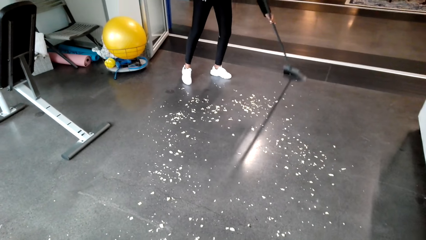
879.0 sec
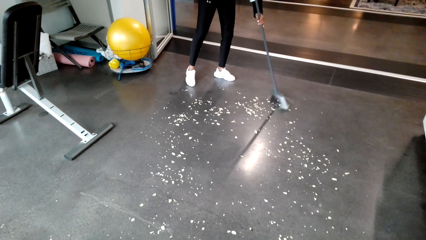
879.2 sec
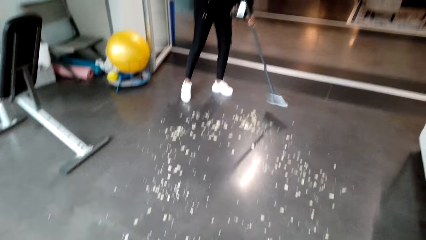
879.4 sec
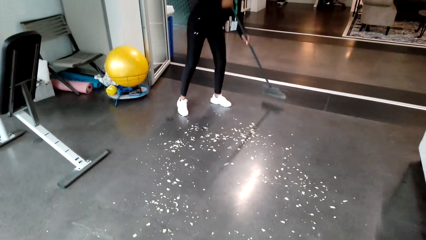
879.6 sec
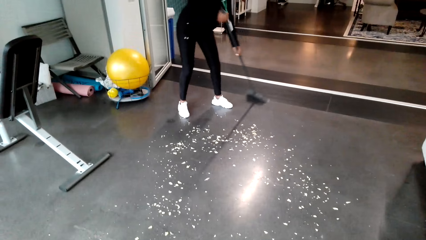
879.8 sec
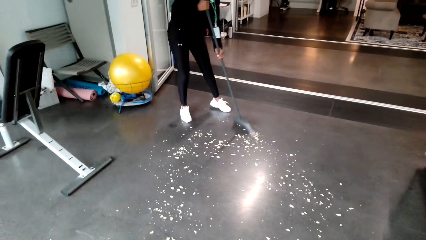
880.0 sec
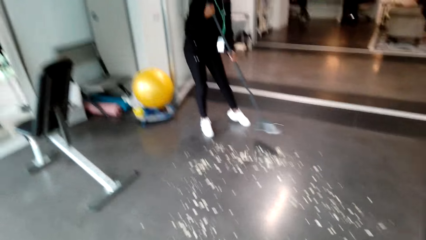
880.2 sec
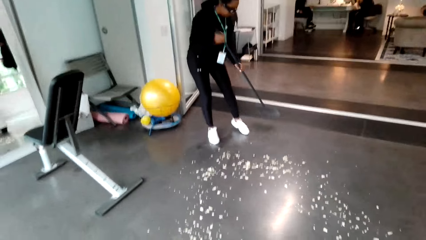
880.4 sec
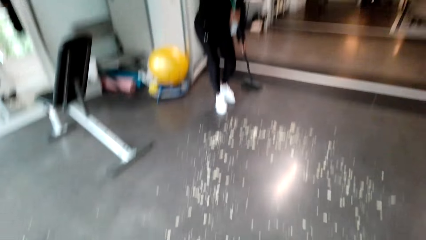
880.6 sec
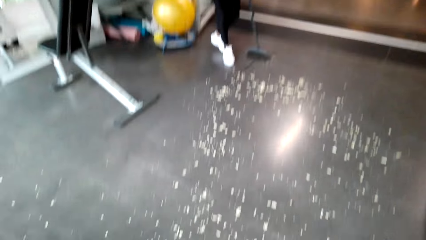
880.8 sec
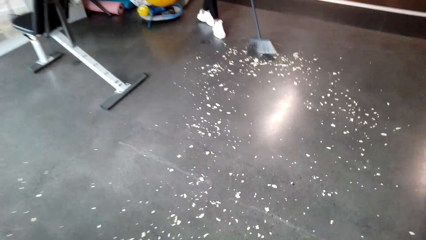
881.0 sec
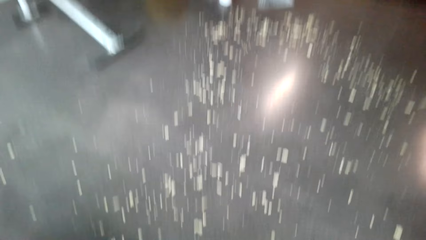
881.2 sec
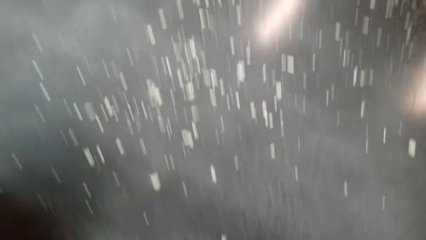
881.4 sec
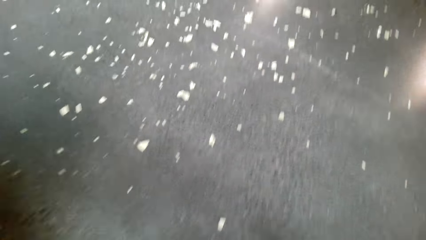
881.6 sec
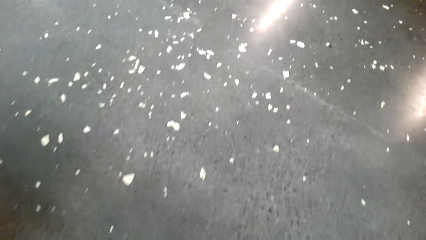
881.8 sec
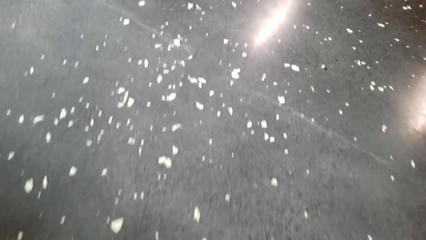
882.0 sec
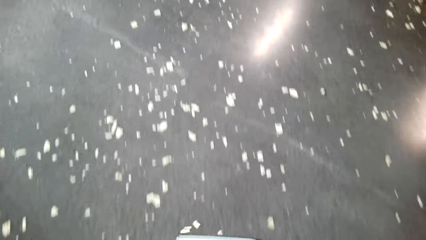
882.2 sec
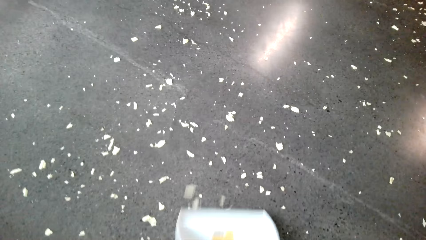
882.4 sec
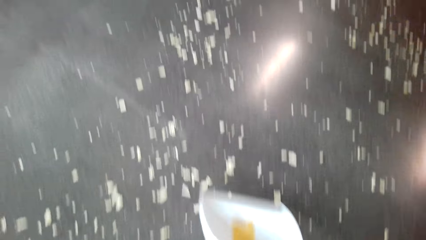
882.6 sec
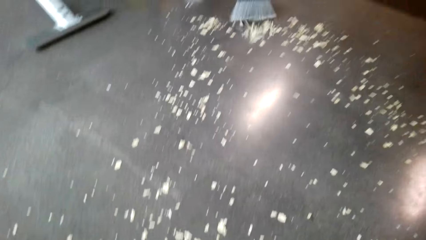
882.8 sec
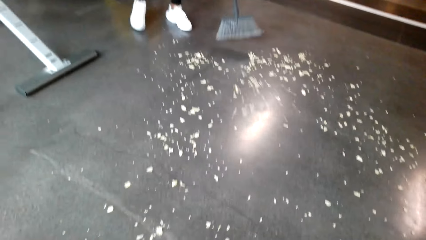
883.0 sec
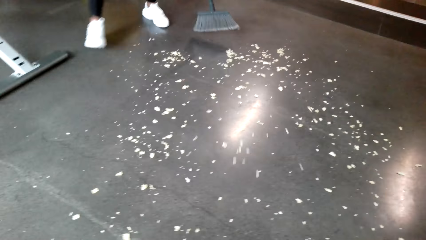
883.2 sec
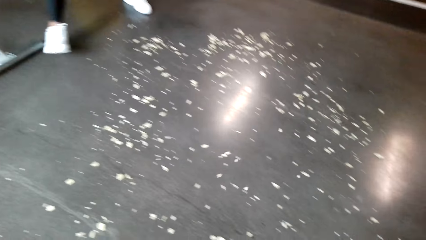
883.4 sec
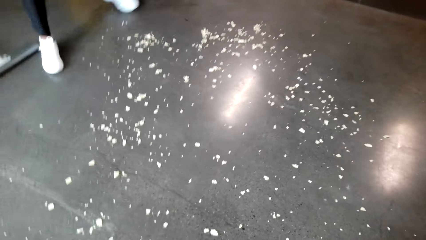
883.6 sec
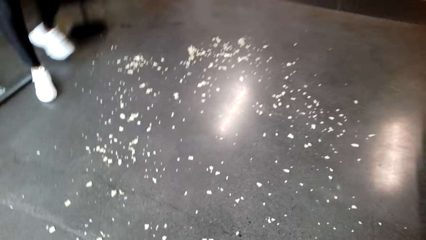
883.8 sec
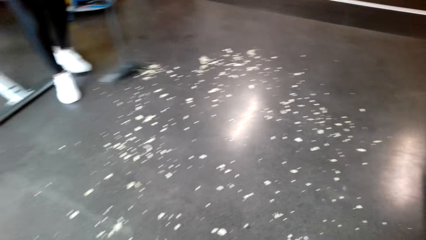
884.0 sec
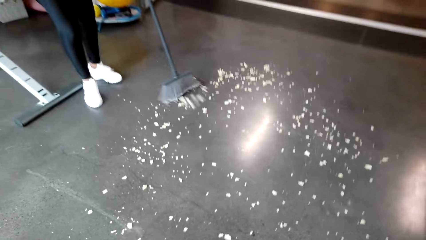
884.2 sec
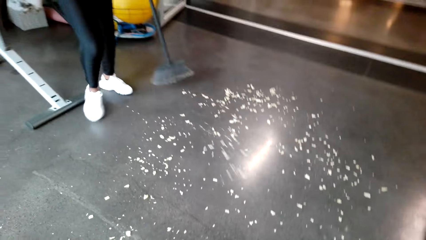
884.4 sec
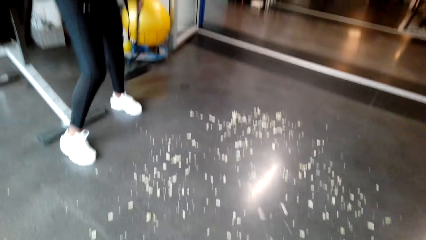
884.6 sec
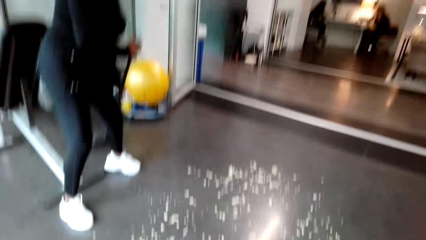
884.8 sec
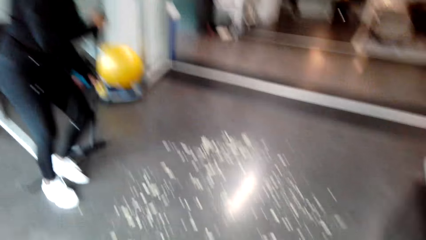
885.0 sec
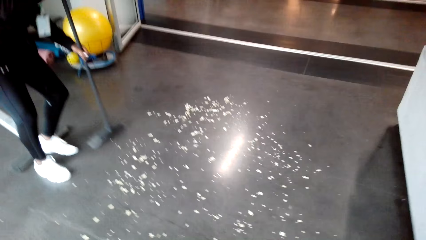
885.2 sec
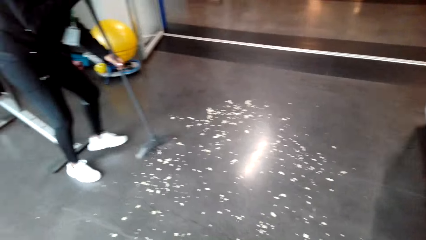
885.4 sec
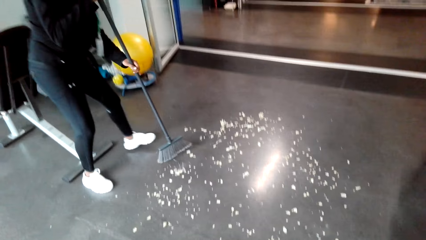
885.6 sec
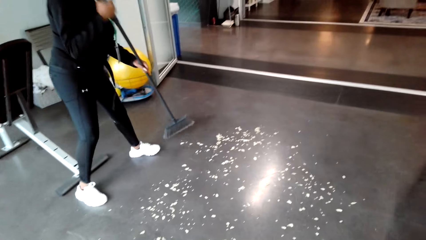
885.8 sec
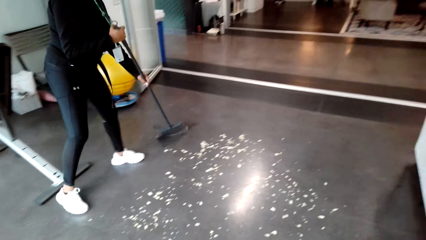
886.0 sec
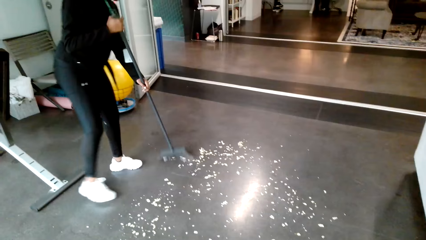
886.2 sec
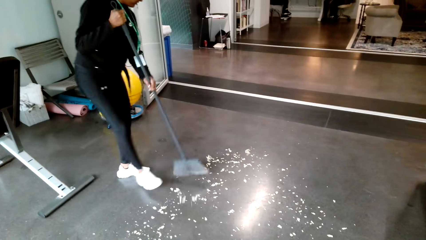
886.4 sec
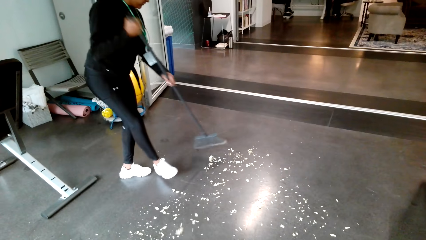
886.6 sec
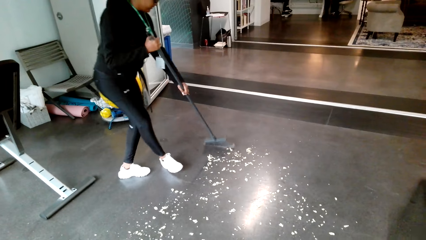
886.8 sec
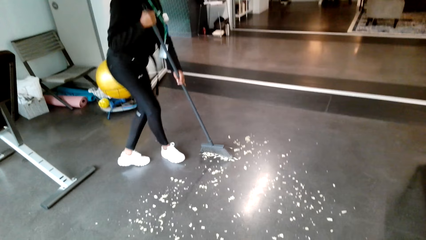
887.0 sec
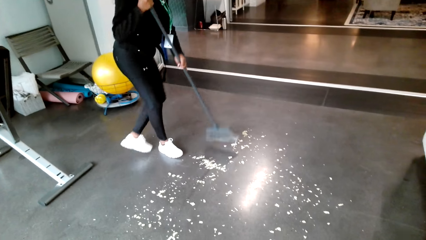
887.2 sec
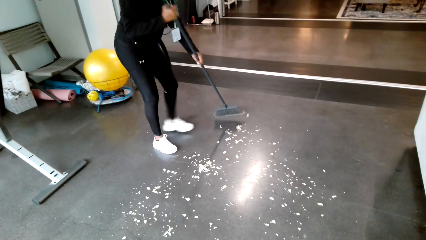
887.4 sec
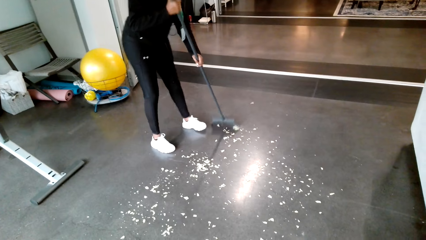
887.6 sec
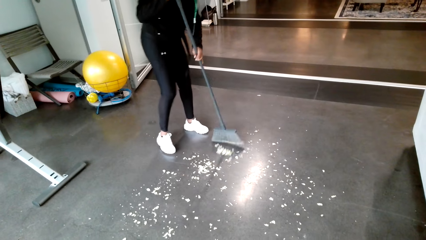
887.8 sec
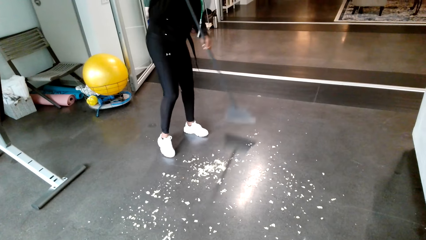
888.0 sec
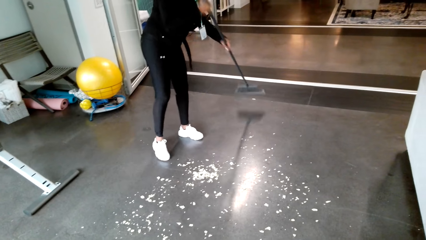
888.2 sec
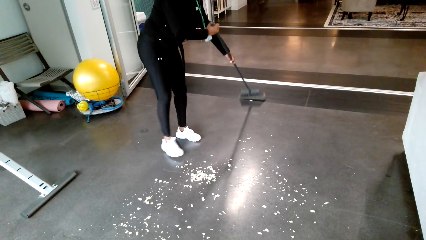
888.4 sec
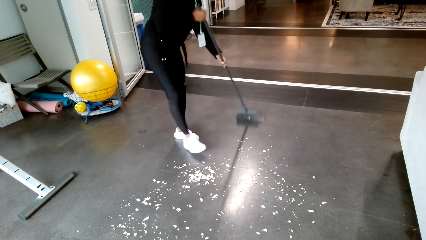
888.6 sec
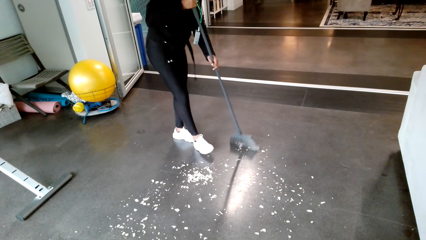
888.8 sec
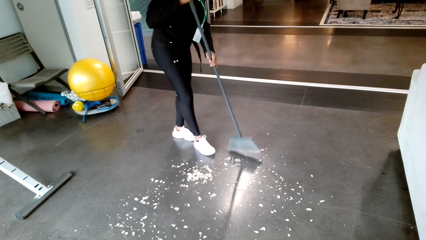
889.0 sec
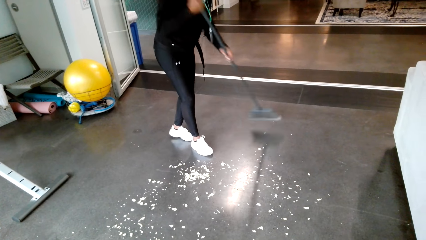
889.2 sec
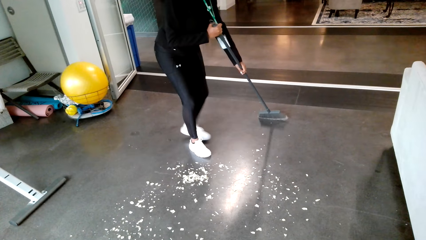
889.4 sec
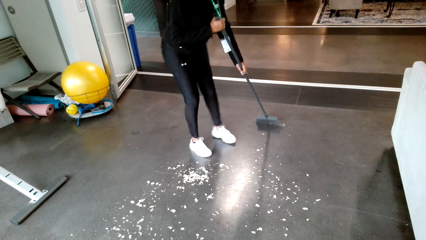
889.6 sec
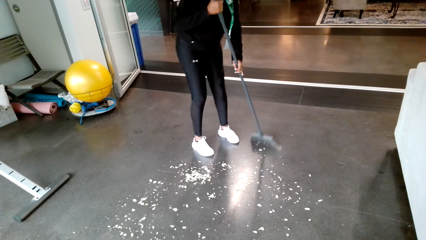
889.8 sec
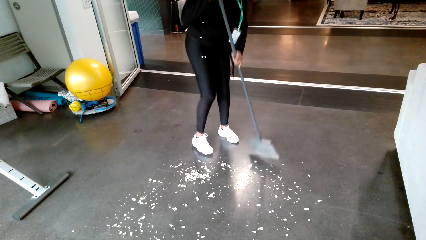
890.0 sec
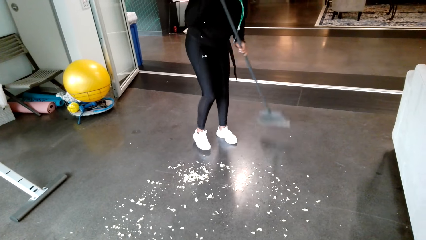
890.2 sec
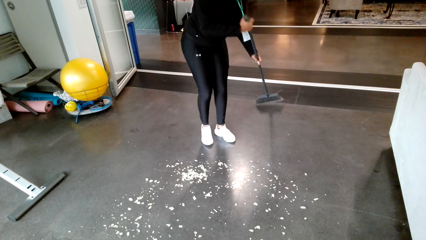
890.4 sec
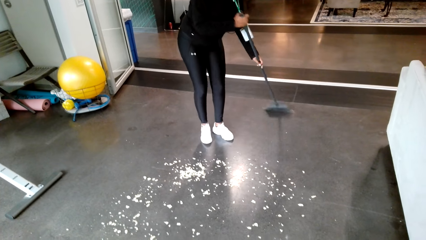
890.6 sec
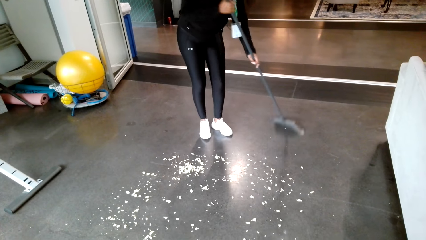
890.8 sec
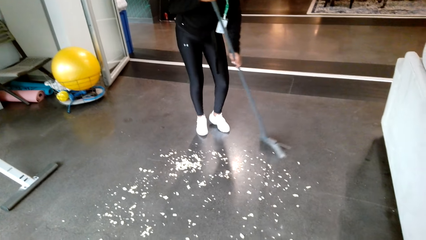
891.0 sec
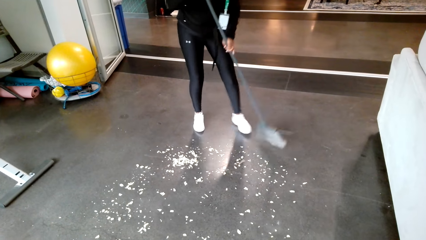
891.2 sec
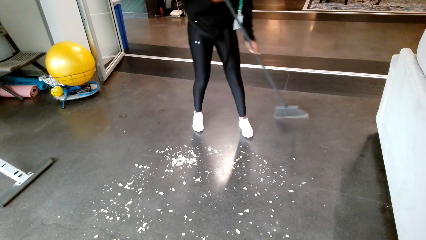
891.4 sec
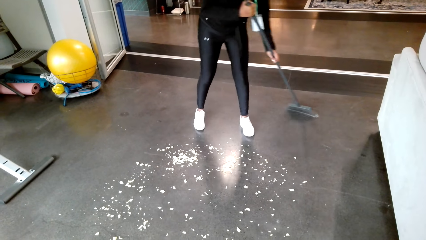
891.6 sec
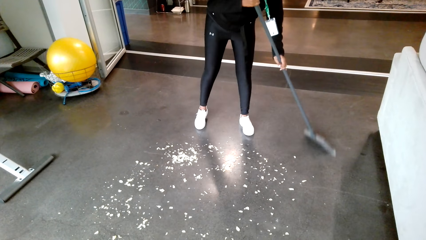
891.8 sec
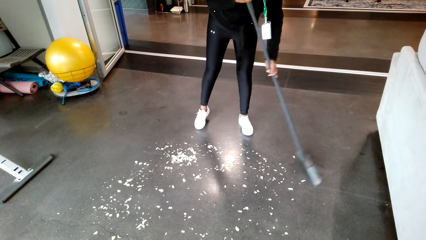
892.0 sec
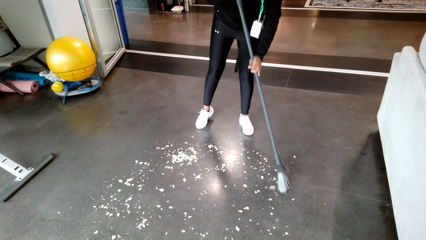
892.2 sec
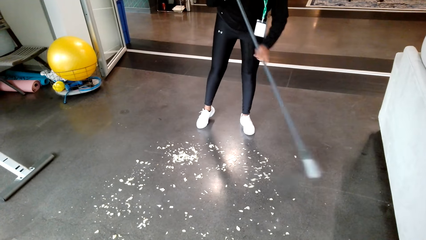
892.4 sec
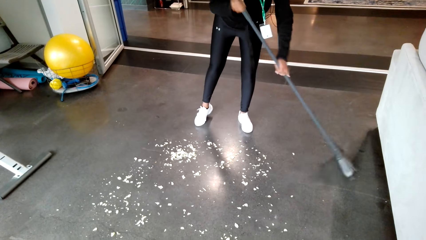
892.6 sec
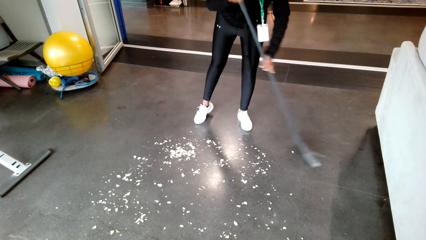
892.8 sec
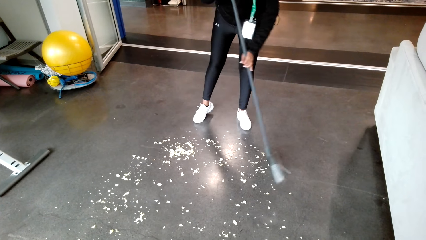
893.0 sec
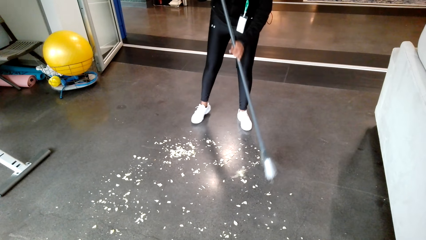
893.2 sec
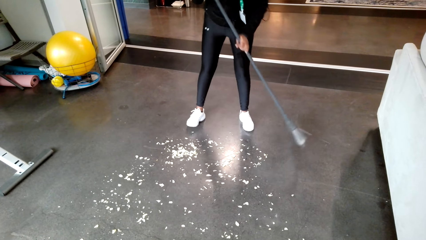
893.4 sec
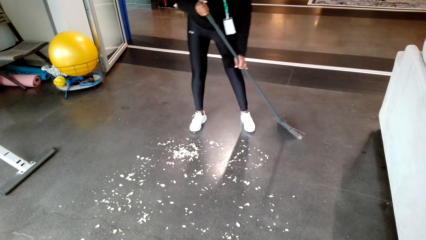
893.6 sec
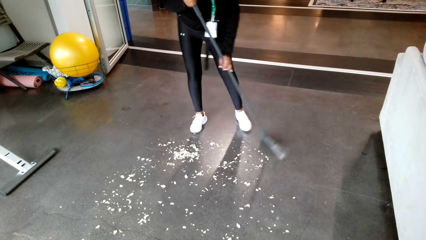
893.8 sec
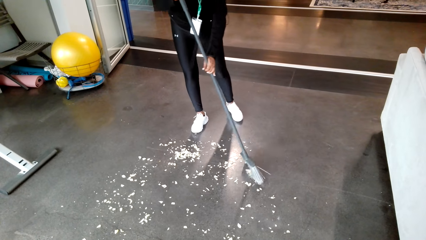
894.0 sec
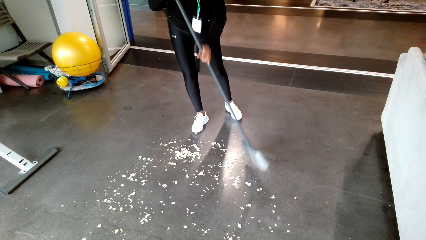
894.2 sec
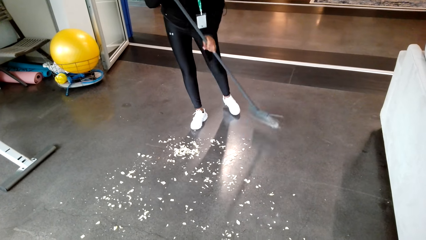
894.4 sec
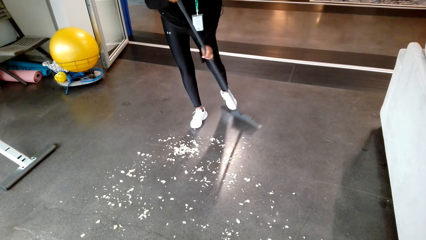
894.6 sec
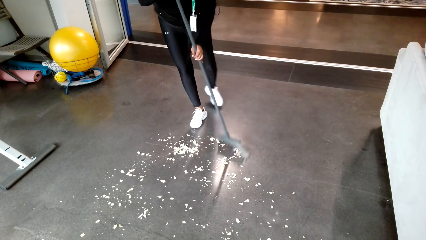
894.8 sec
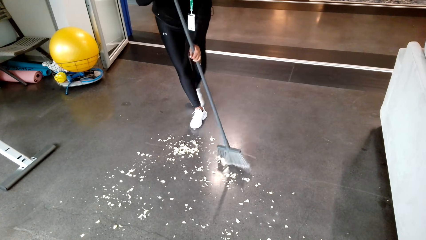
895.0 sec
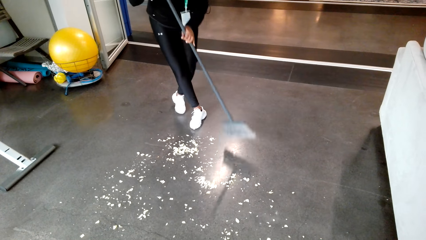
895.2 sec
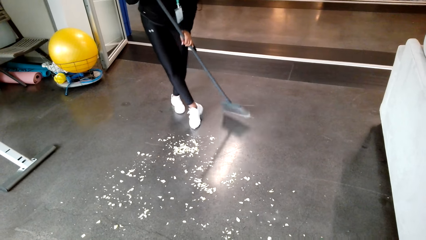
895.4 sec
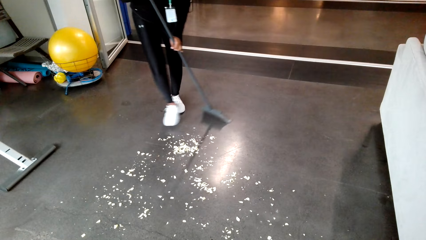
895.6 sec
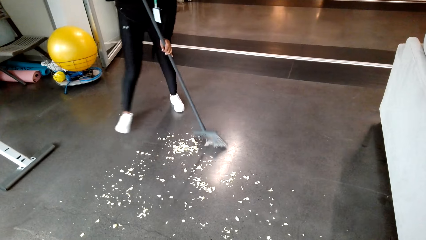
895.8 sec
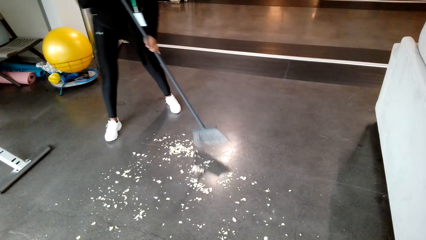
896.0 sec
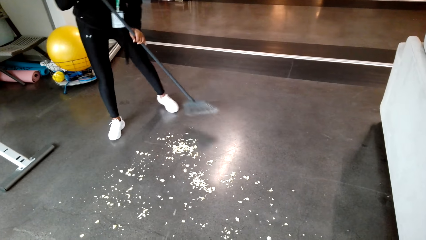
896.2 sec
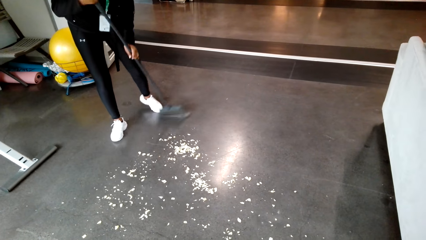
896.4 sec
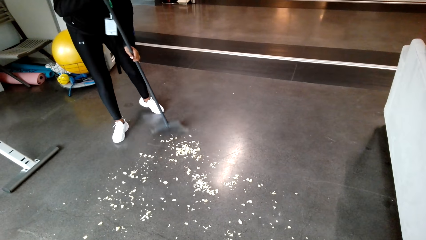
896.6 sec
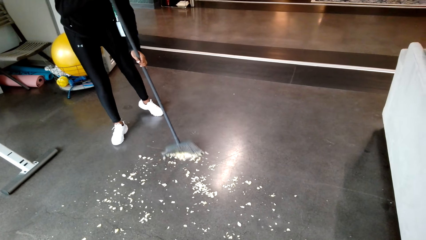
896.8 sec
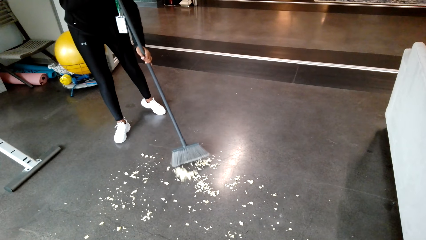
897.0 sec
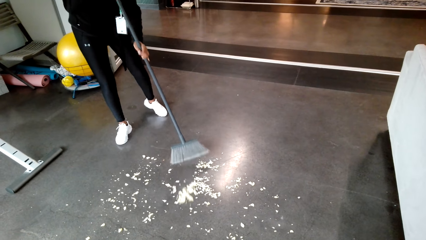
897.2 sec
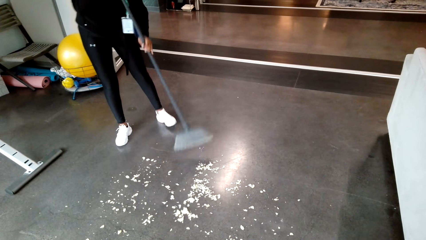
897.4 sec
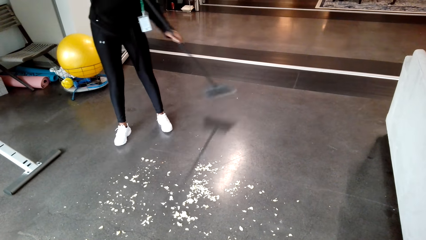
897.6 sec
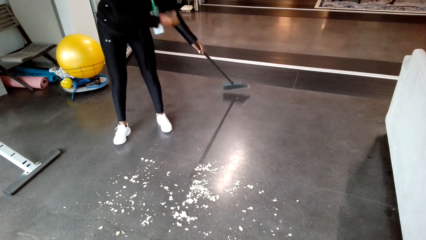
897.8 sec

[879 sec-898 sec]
The camera wearer pushes the litter with the dustpan.
